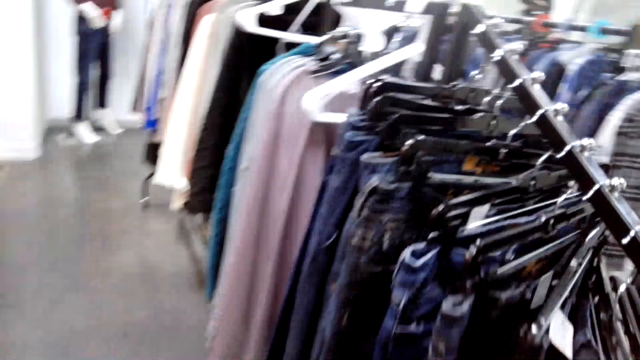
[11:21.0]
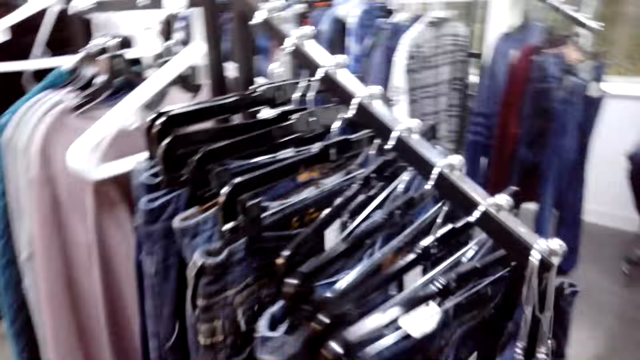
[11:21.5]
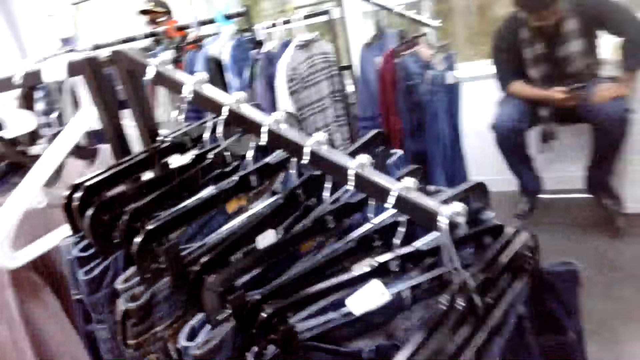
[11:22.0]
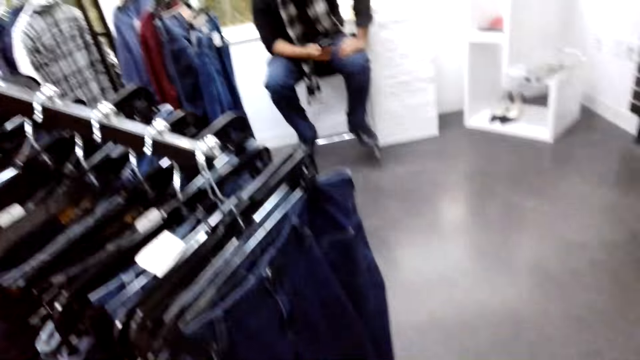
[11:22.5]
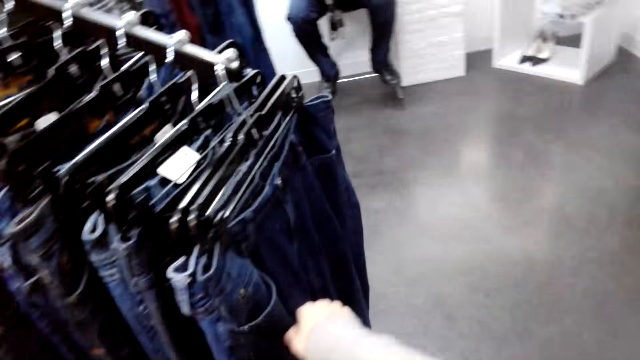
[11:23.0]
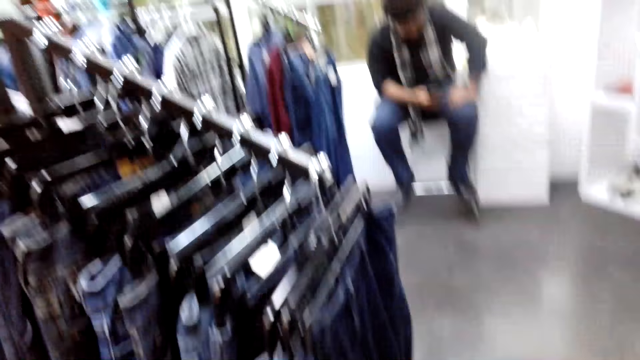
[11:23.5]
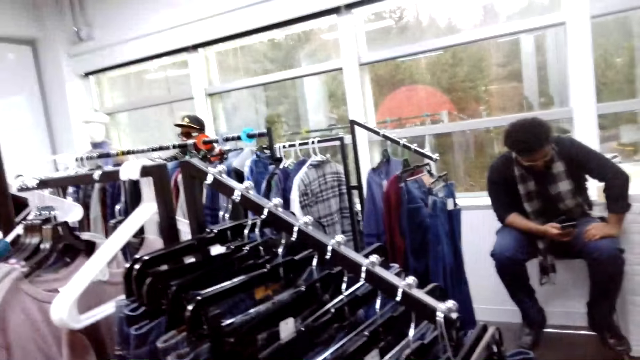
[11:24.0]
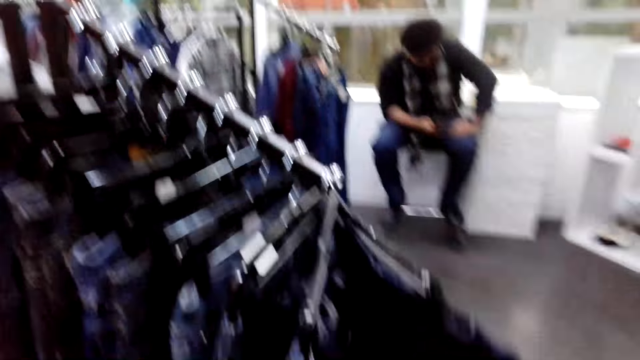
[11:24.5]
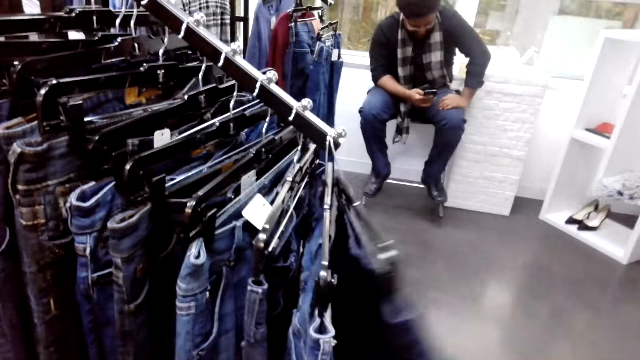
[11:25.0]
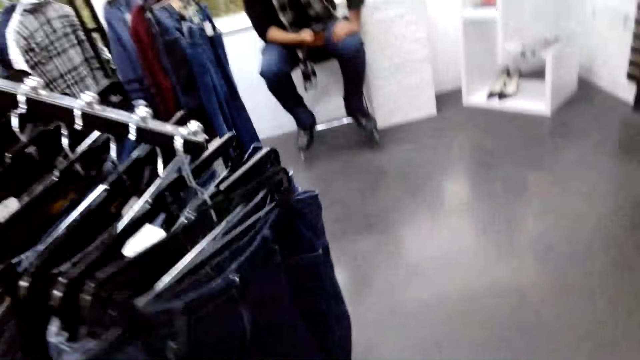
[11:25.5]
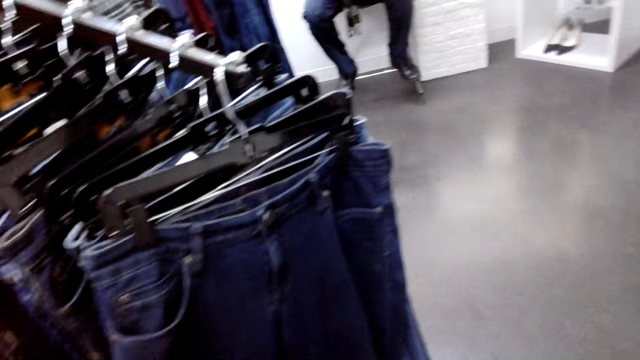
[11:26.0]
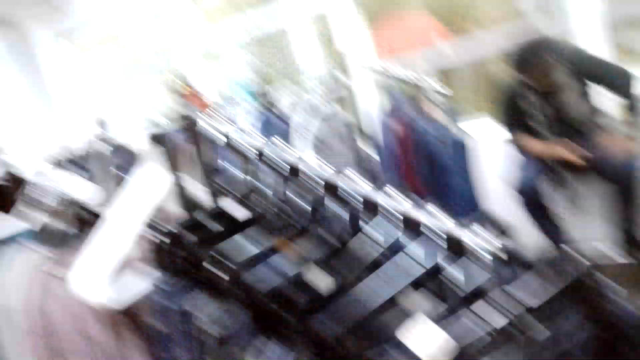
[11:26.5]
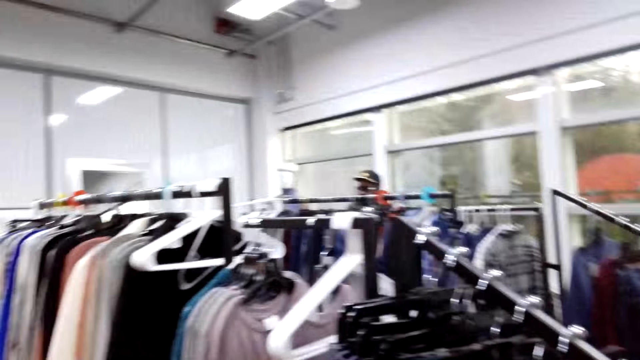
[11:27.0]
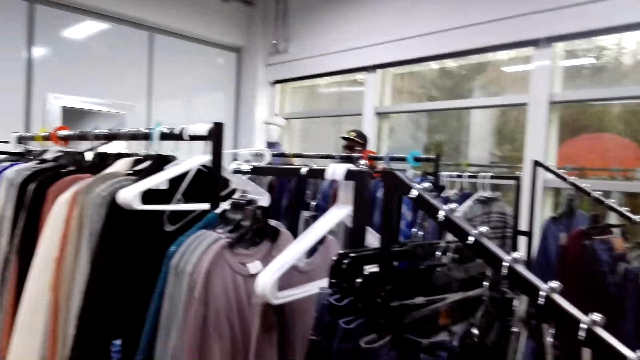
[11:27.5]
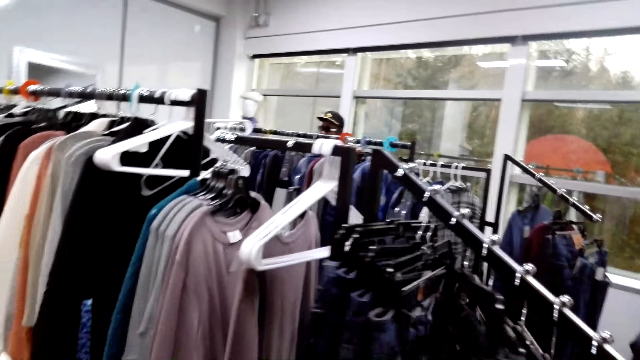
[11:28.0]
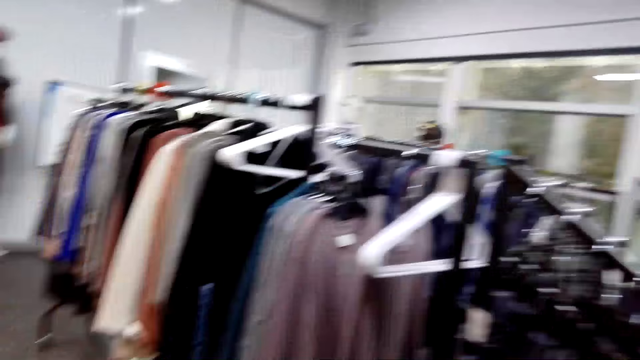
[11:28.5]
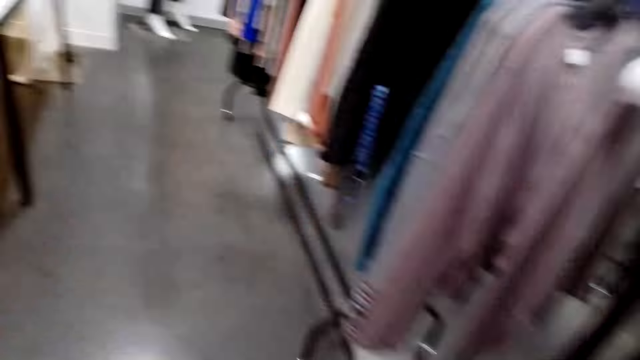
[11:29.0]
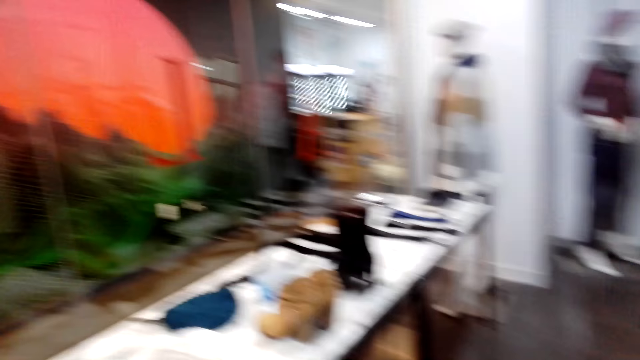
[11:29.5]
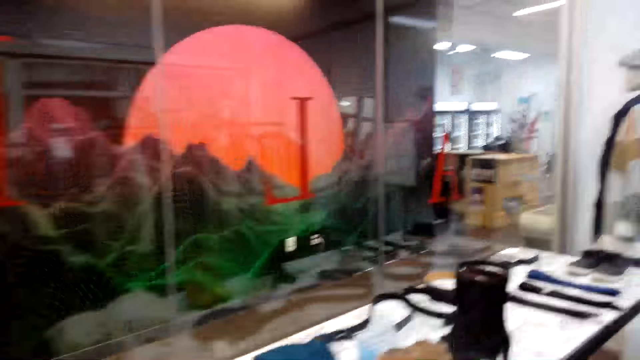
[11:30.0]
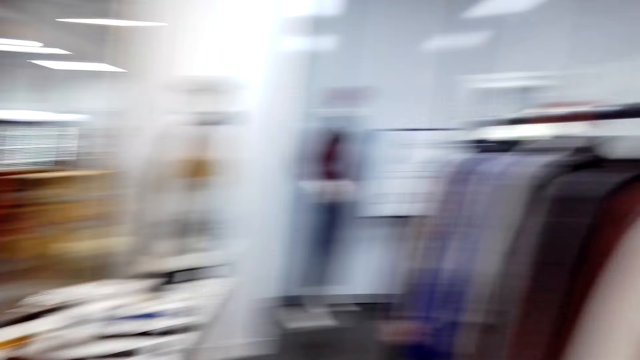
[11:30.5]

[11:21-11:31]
The camera wearer touches jeans on the clothesline. They touch the jeans on the clothesline again.

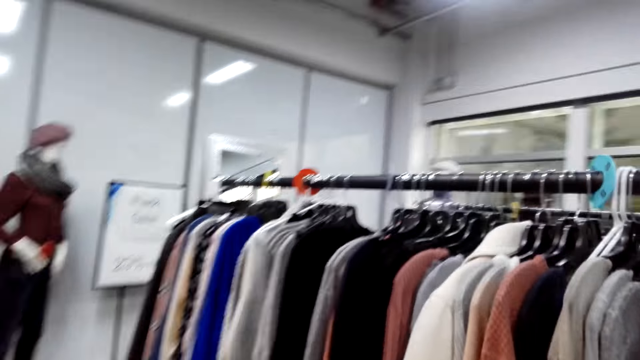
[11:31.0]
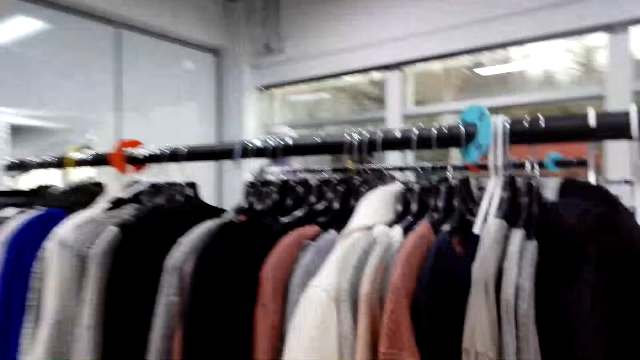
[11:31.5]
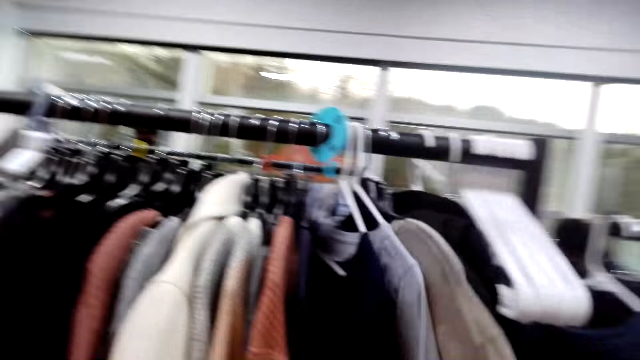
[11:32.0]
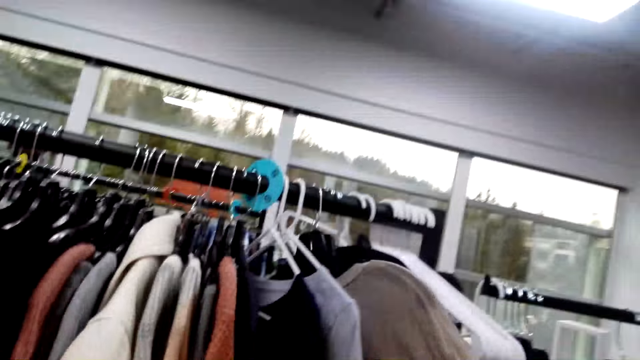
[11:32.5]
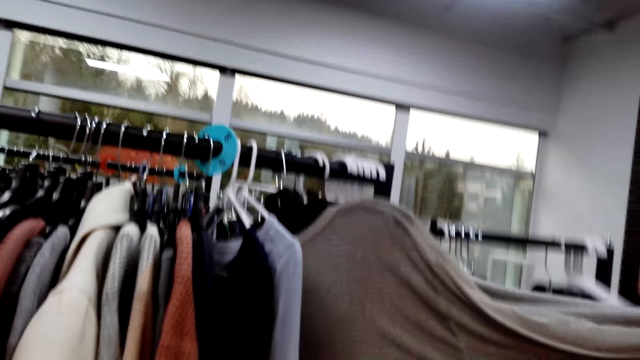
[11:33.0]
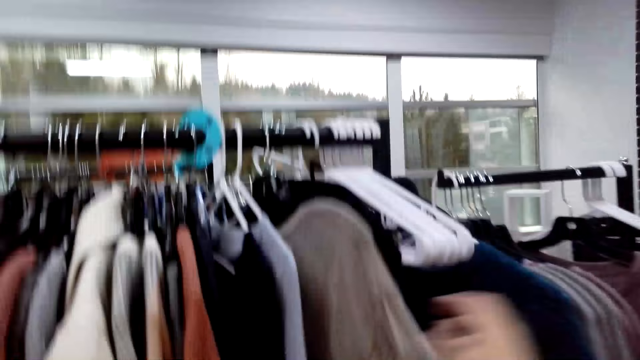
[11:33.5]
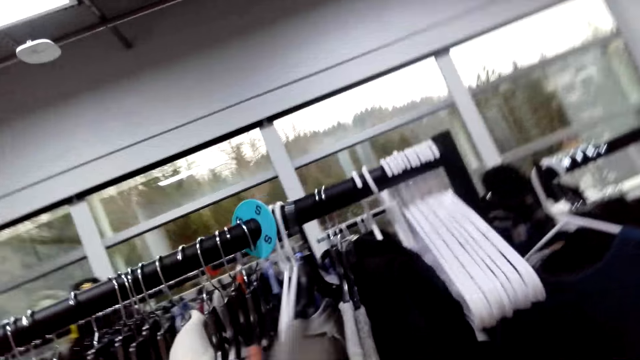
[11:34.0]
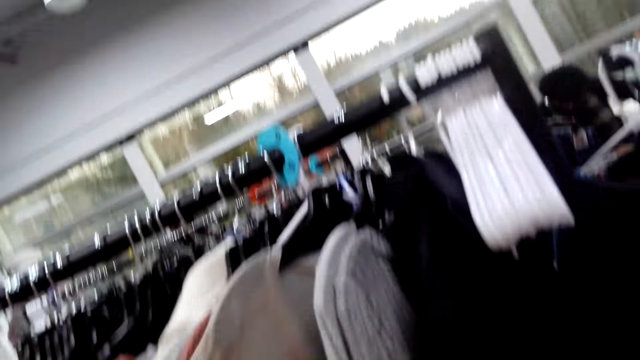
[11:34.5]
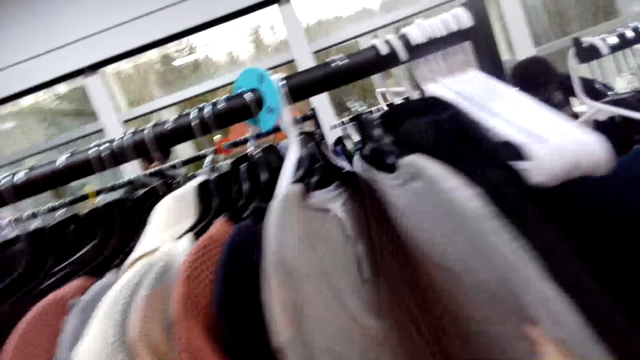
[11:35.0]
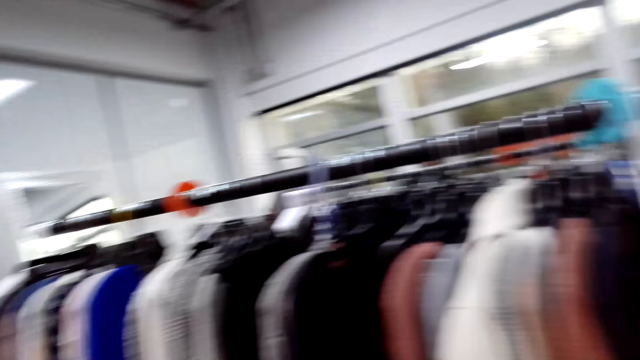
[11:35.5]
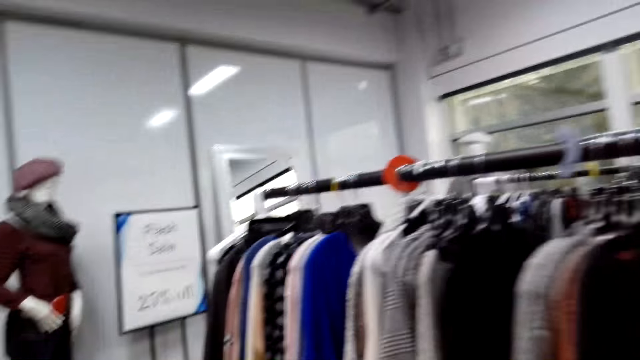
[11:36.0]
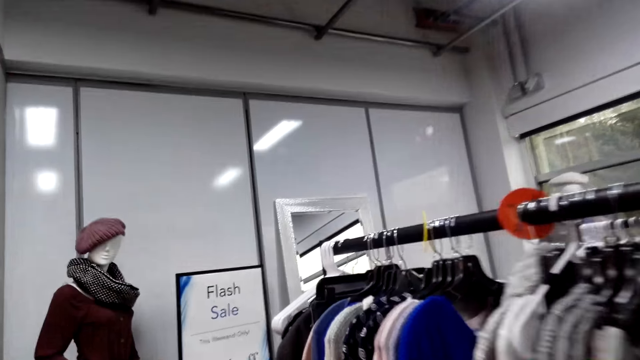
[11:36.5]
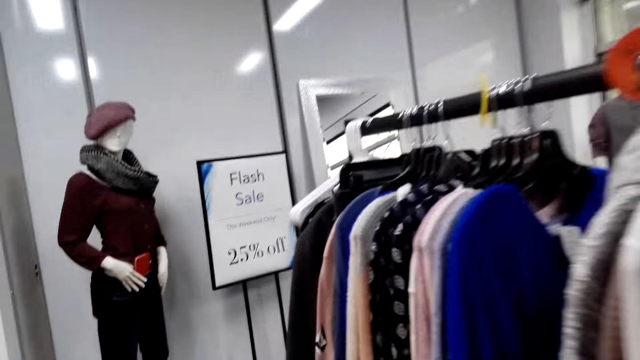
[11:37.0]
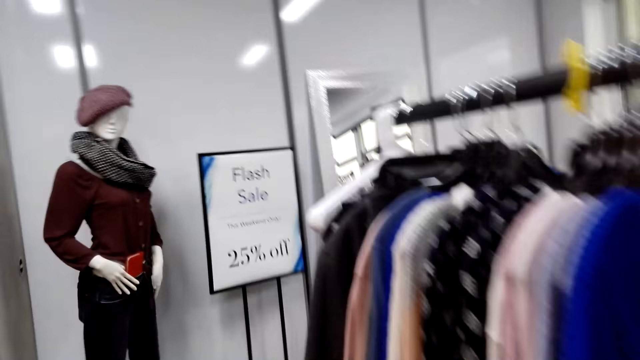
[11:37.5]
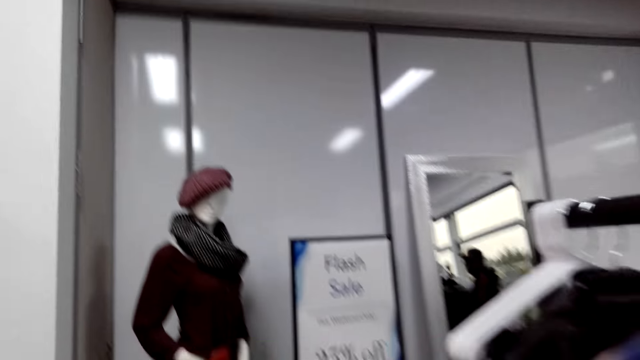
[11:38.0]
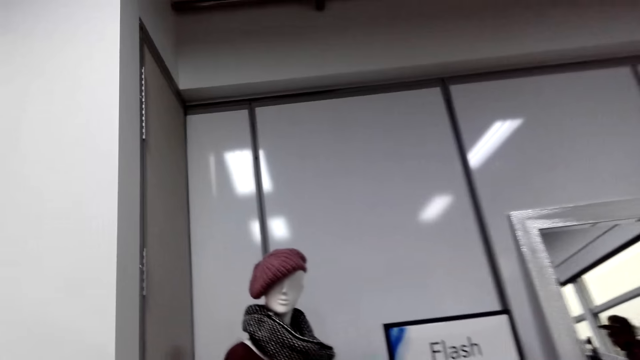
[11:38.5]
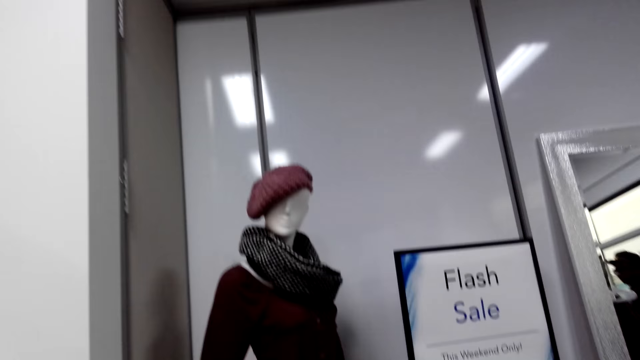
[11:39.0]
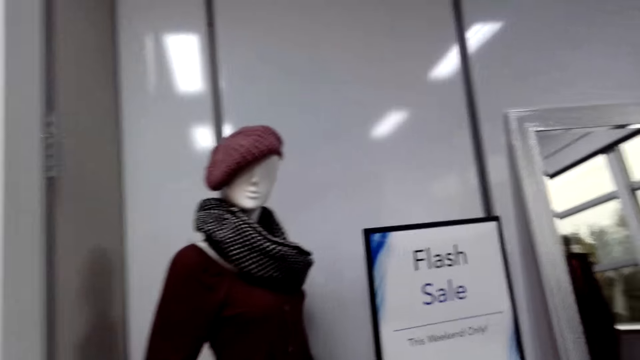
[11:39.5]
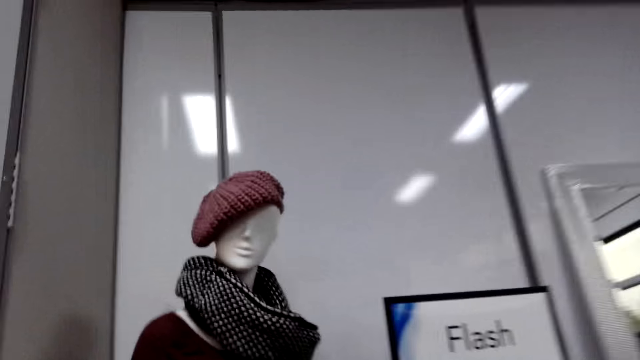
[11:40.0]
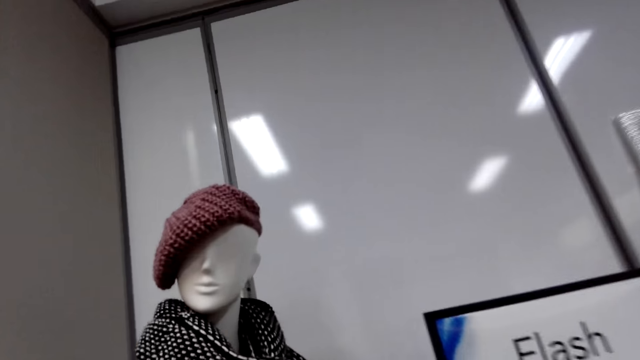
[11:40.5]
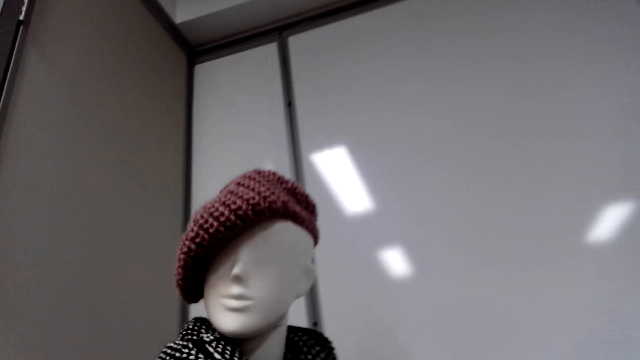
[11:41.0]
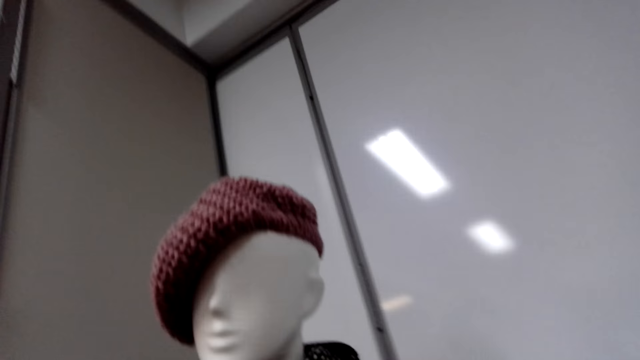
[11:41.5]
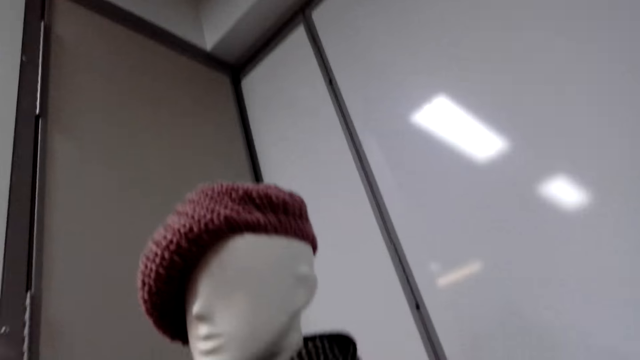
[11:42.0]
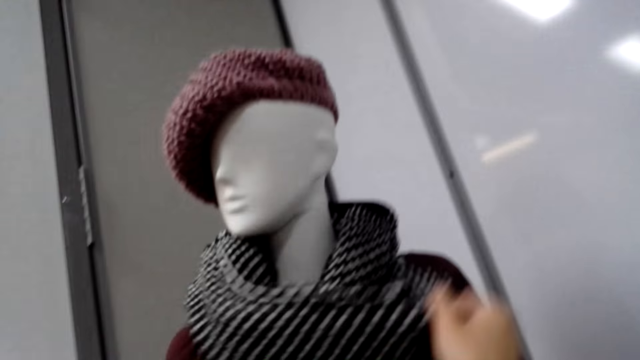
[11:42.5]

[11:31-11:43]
The camera wearer touches the sweater on the cloth line. They walk on.
